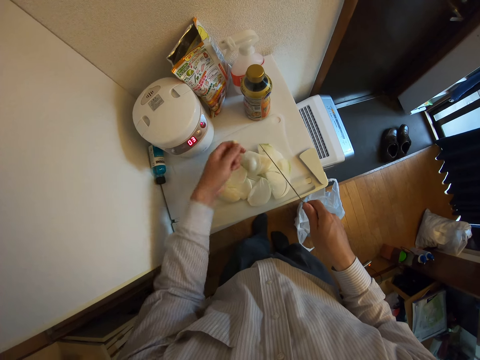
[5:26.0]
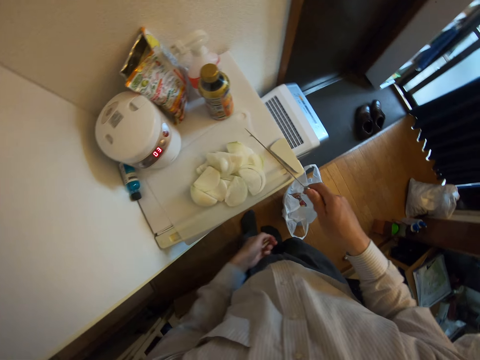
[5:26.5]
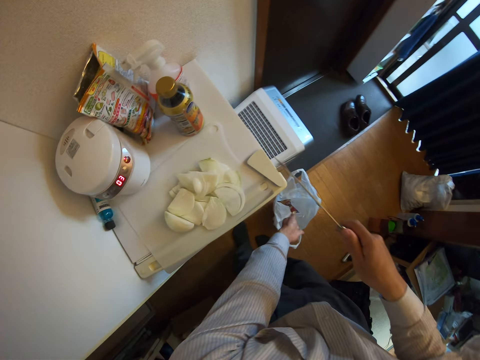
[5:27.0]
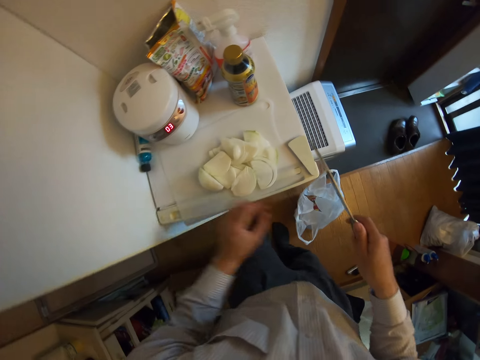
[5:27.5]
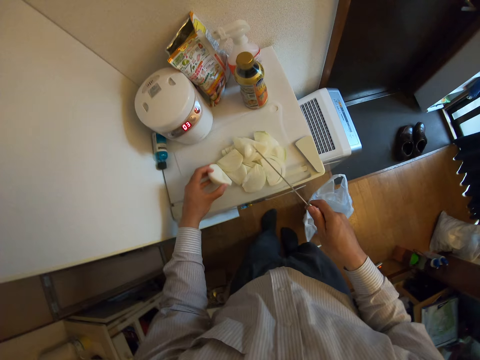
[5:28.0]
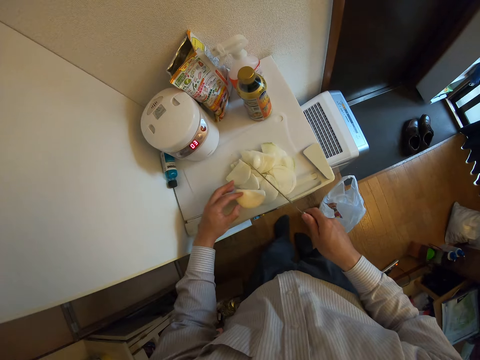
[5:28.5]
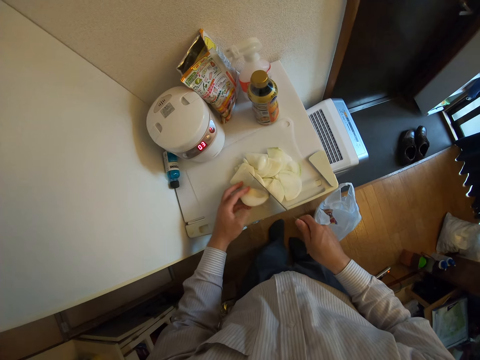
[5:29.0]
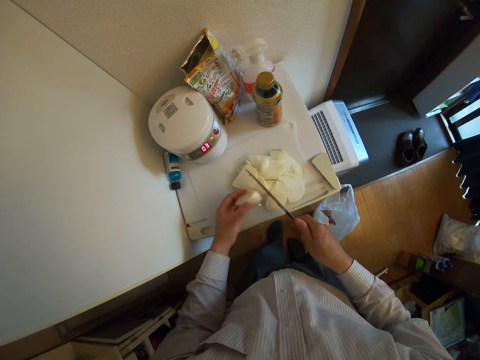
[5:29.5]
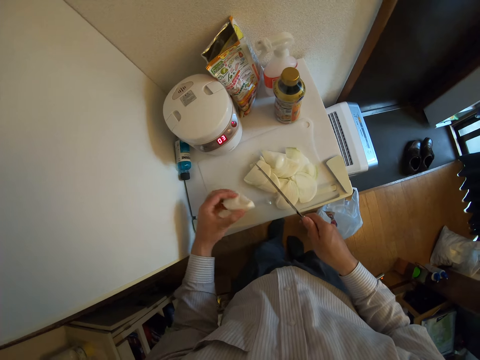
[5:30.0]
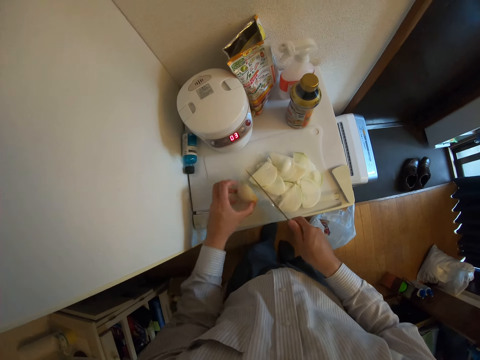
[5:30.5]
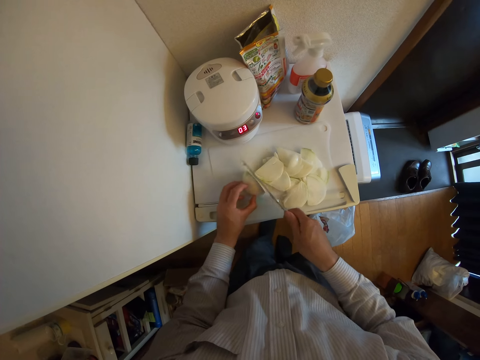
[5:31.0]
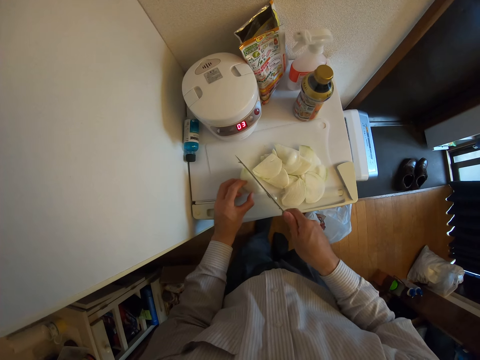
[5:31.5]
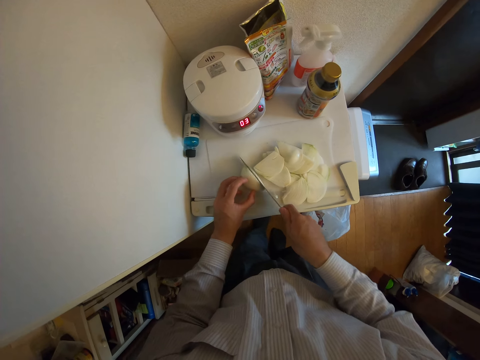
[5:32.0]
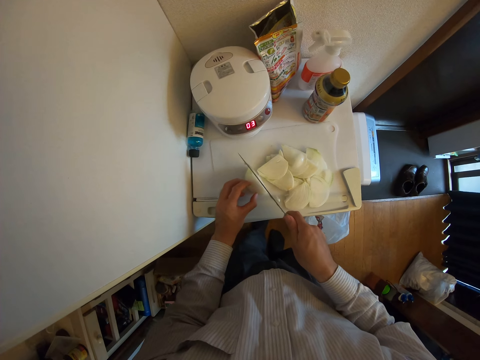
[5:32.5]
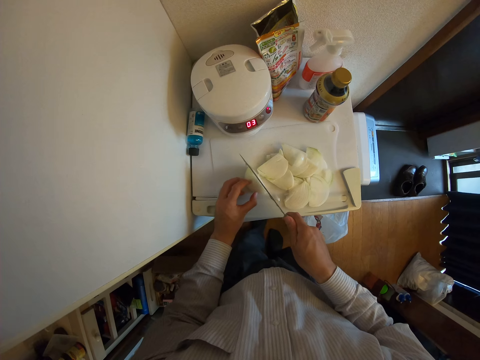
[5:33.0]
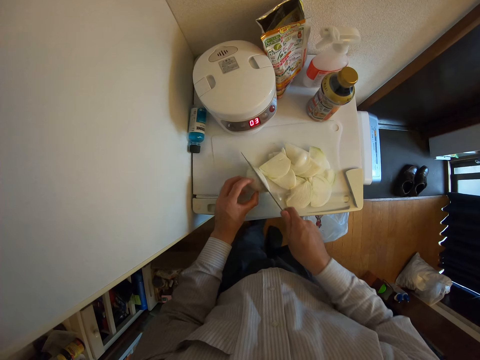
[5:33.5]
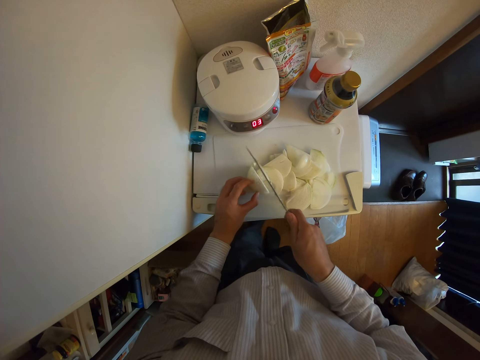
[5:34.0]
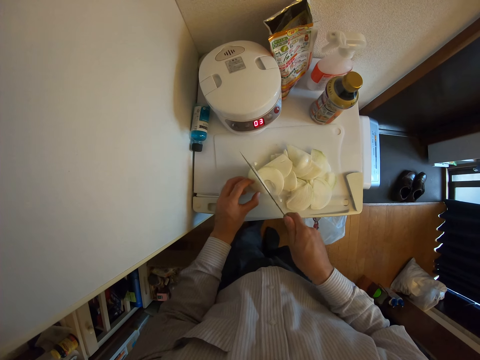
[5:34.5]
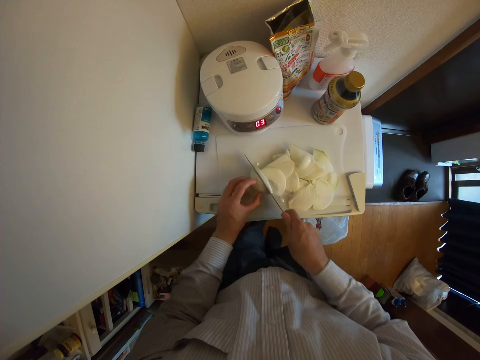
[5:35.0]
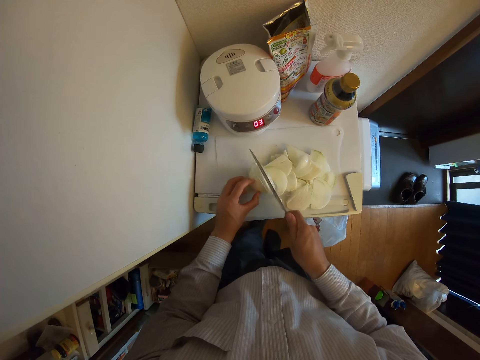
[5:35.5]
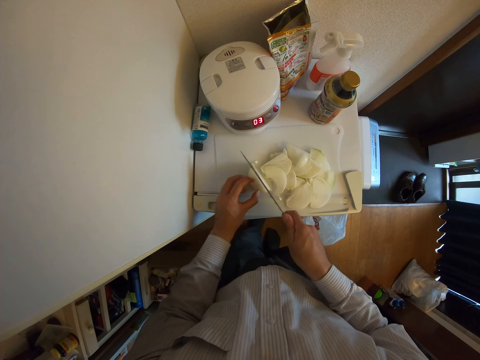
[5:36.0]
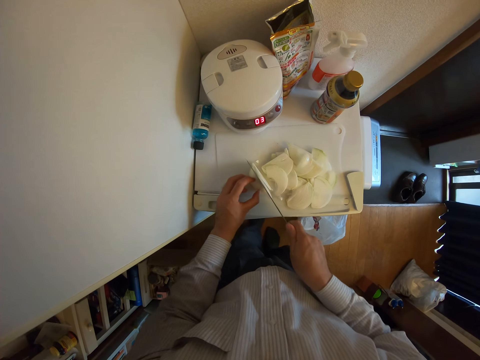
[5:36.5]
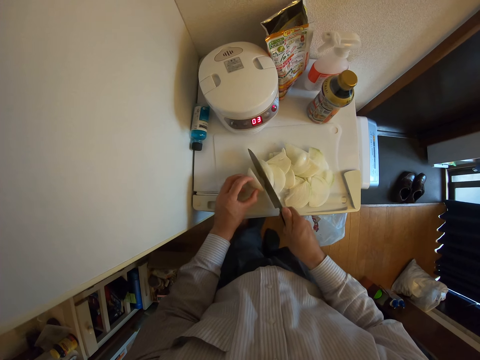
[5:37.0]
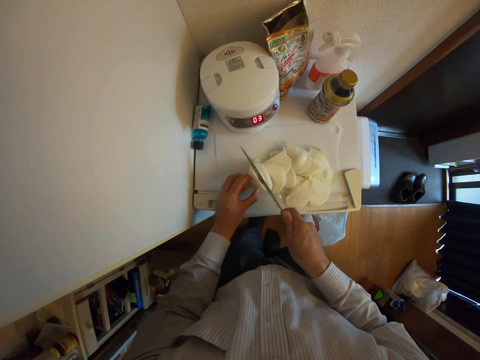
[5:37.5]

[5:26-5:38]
The camera wearer throws the top of the onion slice in the nylon. They pick the onion. They move the onion. They put the onion on the chopping board. They cut the onion with the knife.

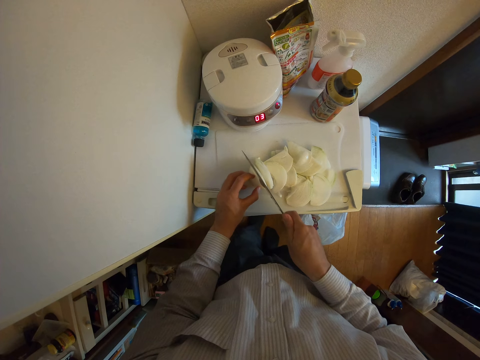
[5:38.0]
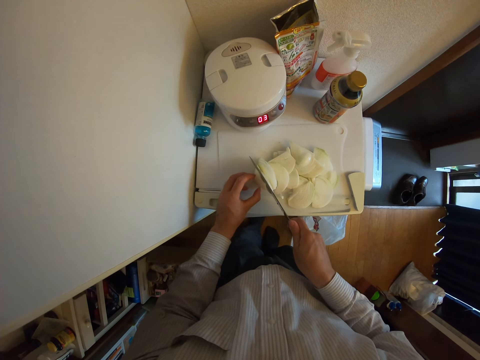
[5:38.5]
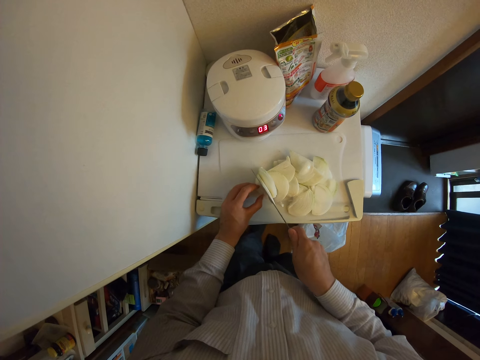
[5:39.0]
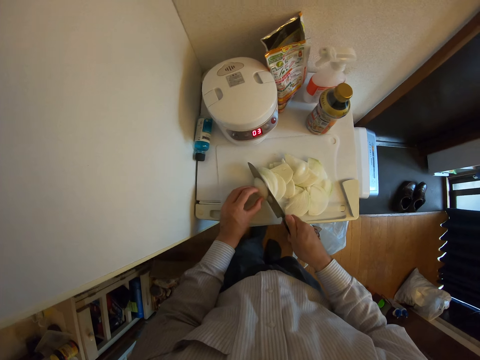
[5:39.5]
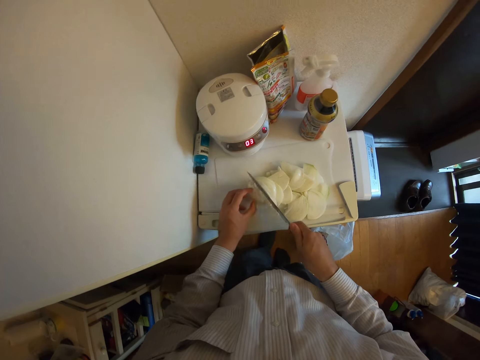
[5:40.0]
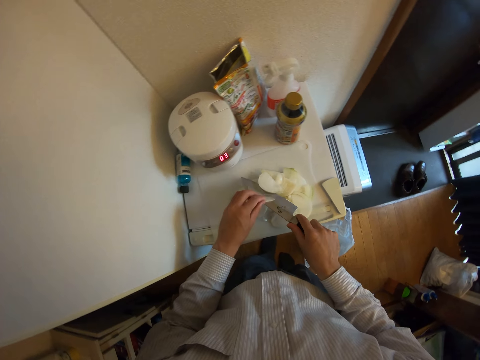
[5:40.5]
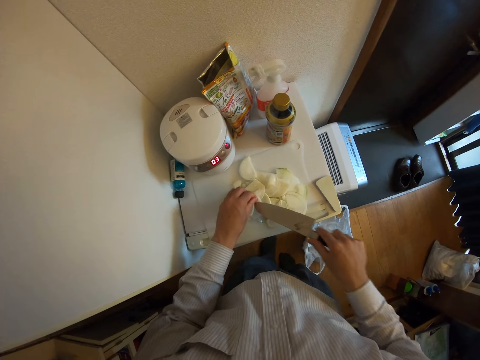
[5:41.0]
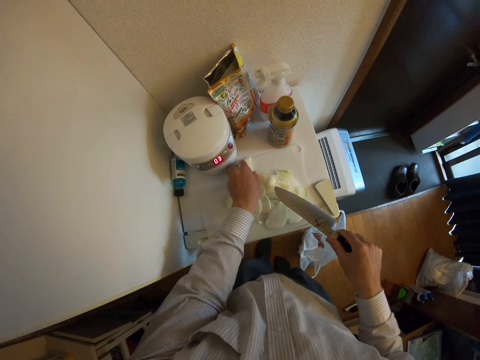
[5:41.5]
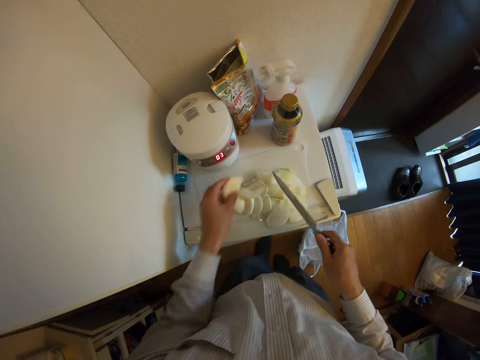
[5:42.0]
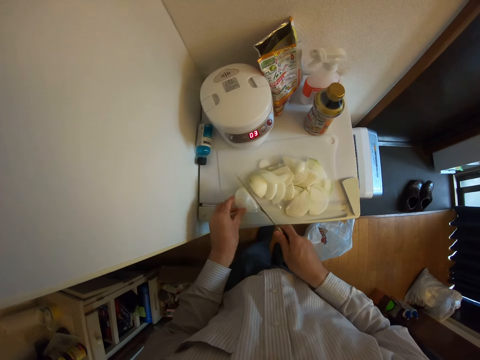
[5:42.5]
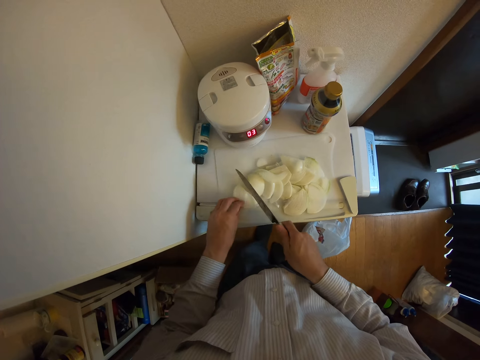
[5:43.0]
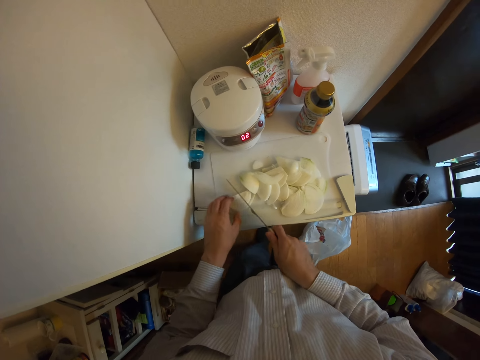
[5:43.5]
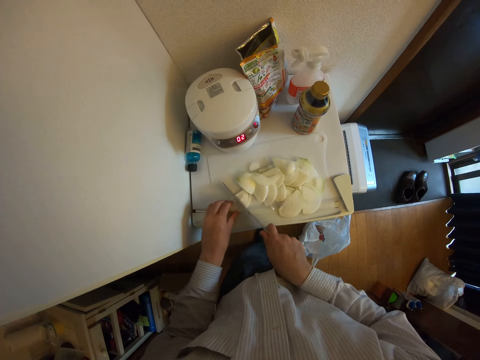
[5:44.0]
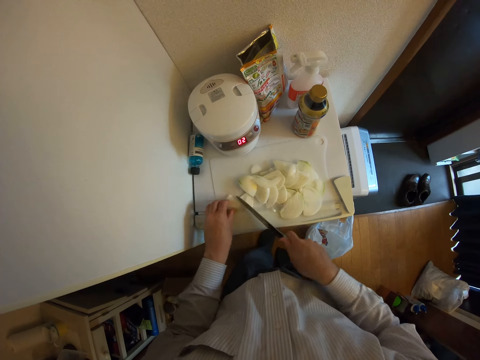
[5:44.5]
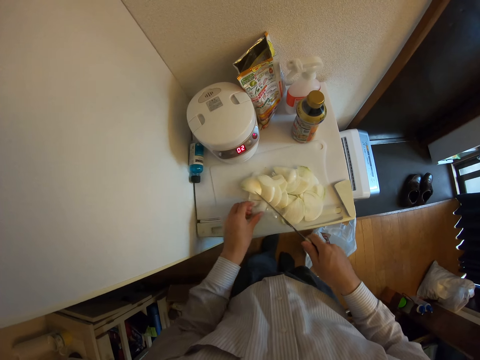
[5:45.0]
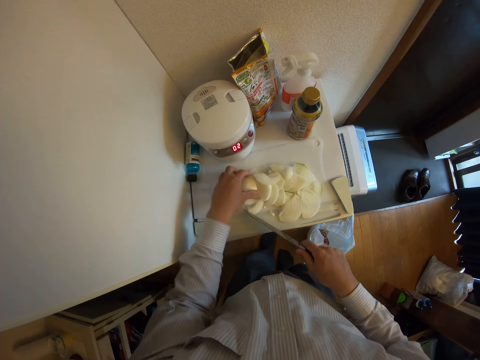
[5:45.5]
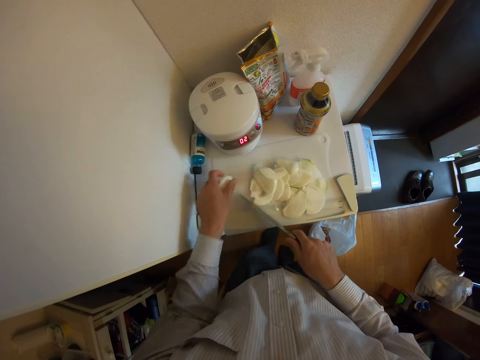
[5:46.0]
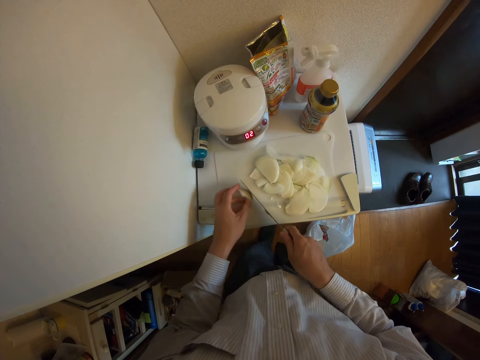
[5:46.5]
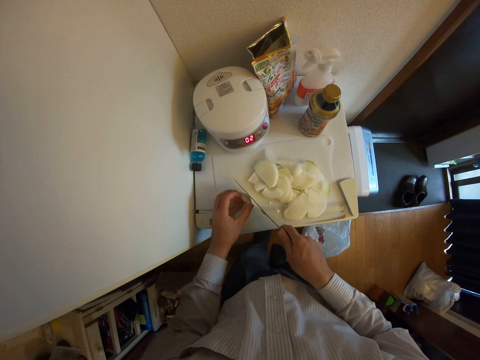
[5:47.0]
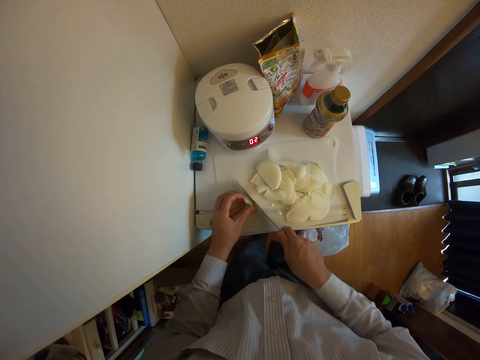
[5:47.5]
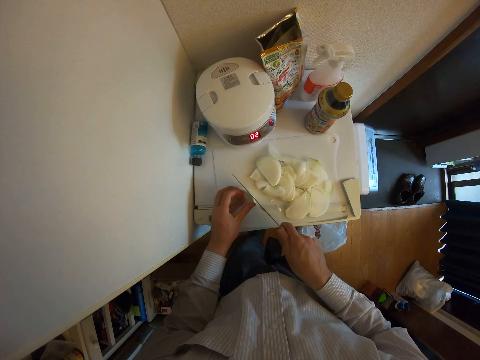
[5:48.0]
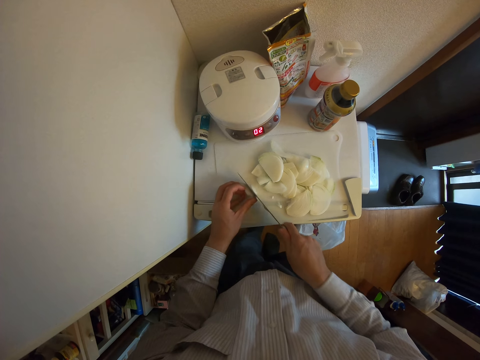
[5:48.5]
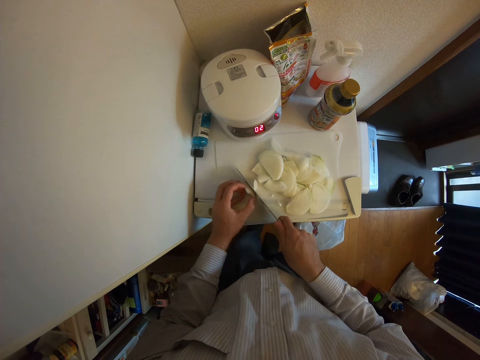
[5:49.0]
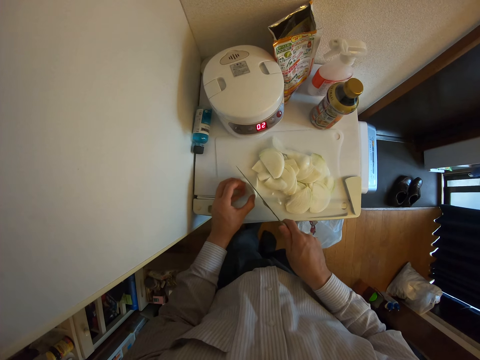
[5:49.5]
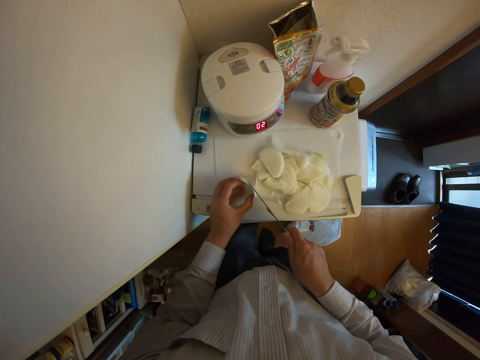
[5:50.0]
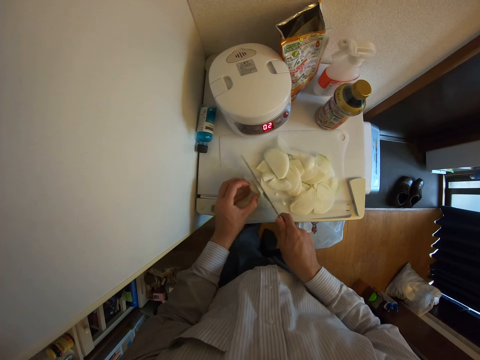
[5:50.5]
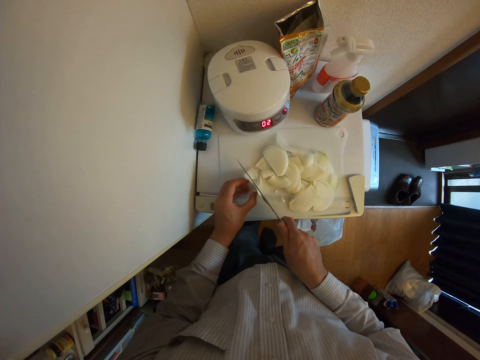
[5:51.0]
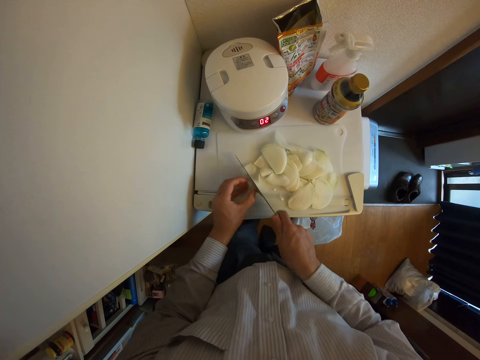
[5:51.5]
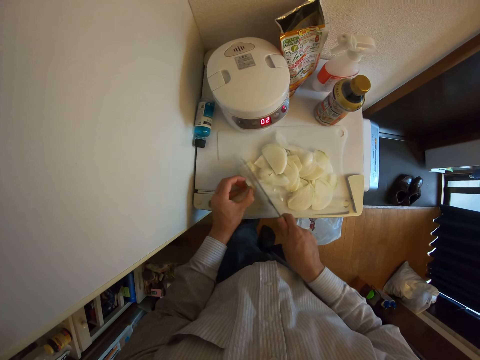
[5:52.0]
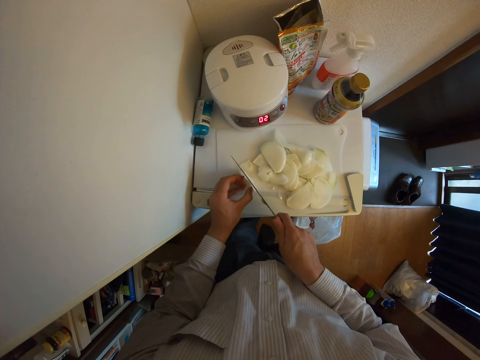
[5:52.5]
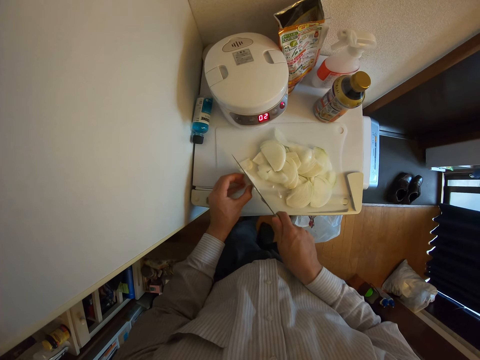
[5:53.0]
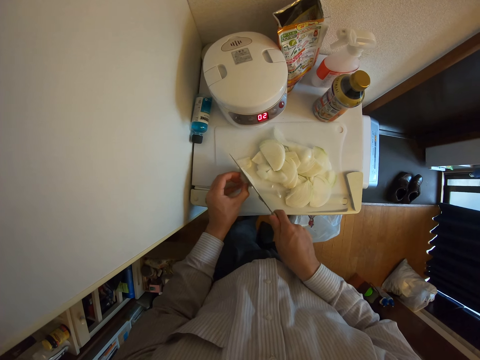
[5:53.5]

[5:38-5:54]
The camera wearer turns the knife. He puts the onions on the chopping board. He removes an onion slice from the knife. He picks the onion. He moves an onion slice on the chopping board. He puts the onion on the chopping board. He cuts the onion slice. He pushes the onion slices with his left hand. He picks the onion. He moves an onion slice on the chopping board. He puts the onion on the chopping board. He pushes the onion slices with the knife. He cuts the onion slice.
